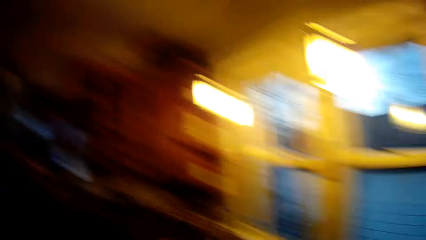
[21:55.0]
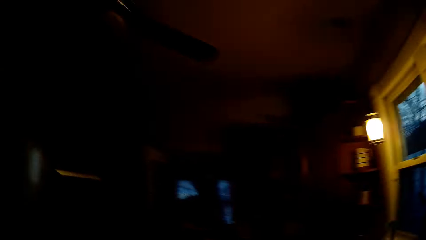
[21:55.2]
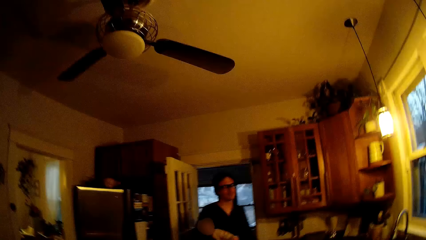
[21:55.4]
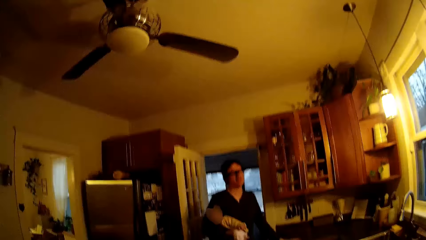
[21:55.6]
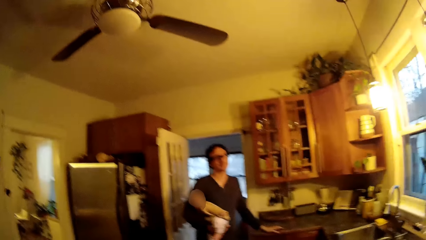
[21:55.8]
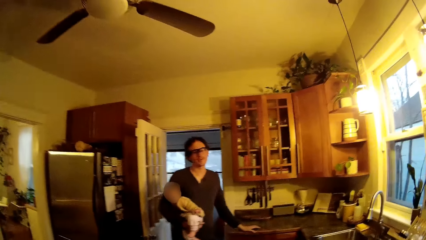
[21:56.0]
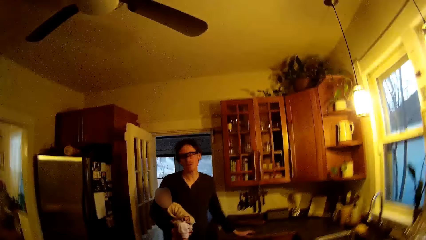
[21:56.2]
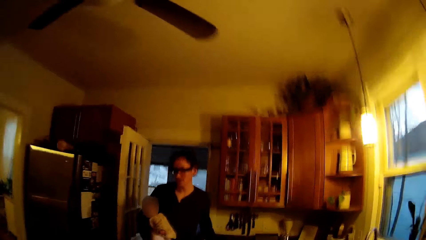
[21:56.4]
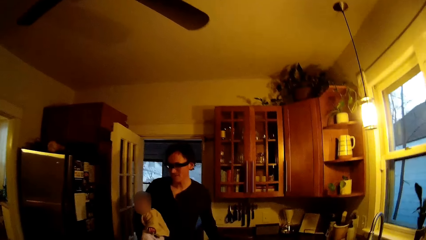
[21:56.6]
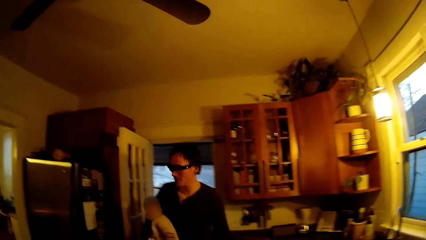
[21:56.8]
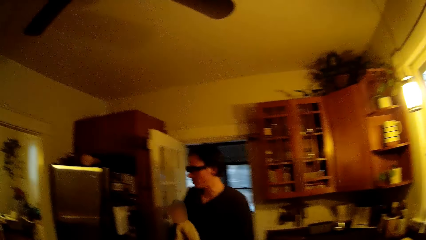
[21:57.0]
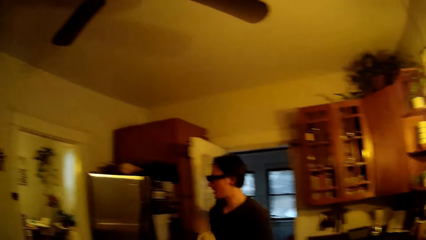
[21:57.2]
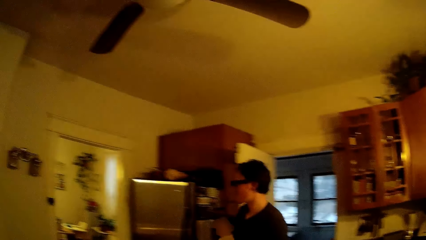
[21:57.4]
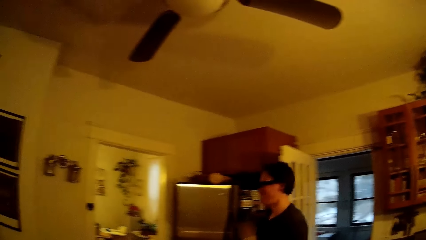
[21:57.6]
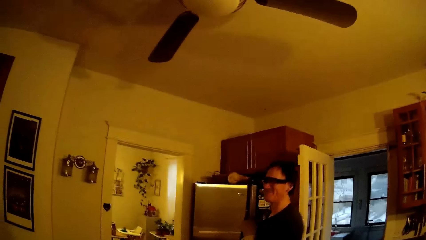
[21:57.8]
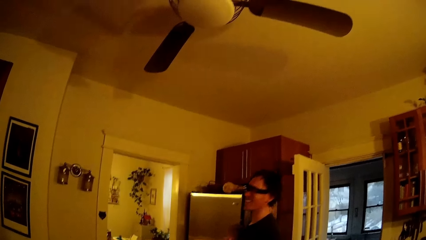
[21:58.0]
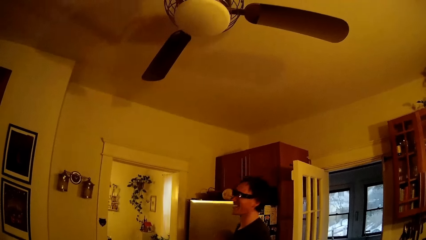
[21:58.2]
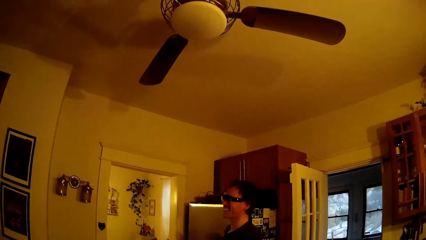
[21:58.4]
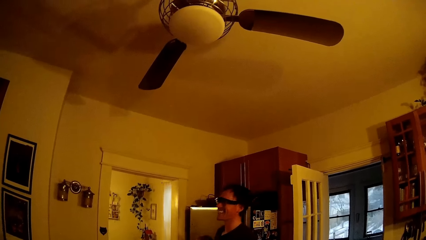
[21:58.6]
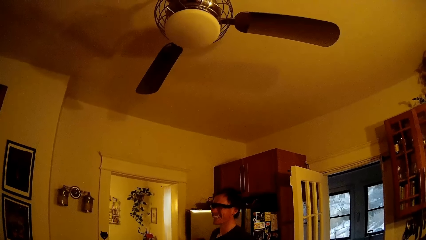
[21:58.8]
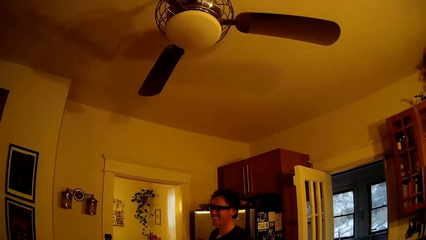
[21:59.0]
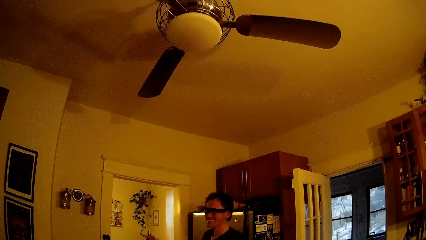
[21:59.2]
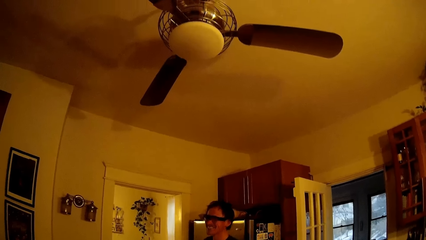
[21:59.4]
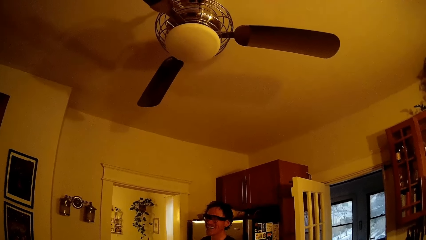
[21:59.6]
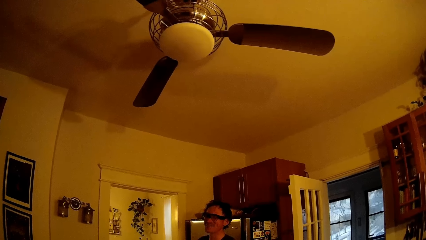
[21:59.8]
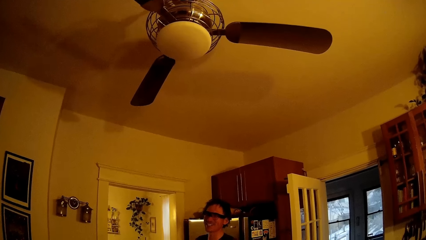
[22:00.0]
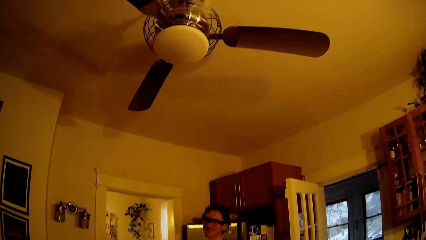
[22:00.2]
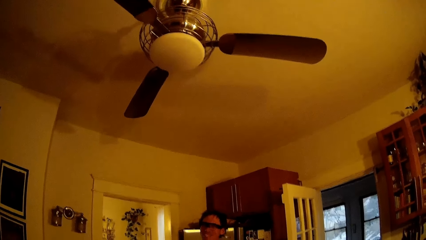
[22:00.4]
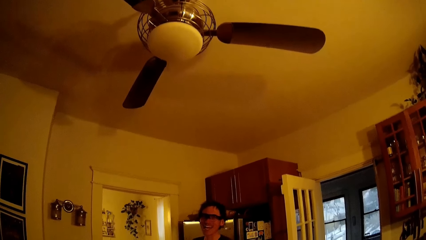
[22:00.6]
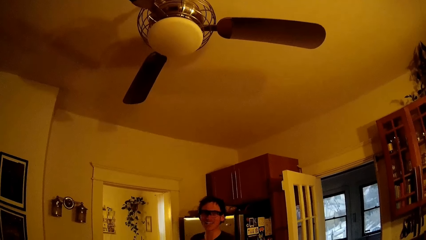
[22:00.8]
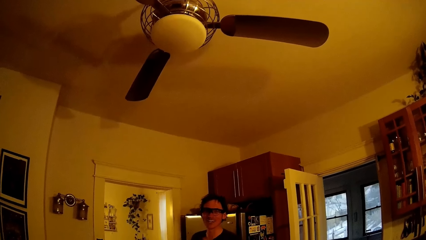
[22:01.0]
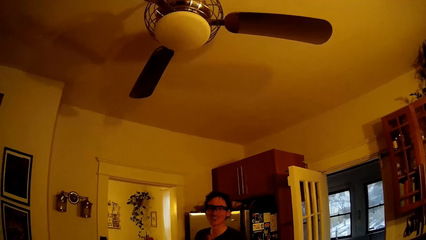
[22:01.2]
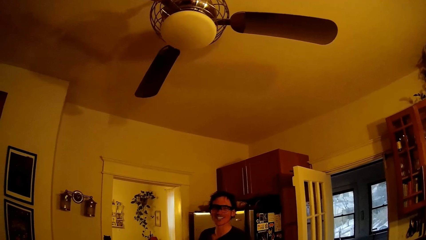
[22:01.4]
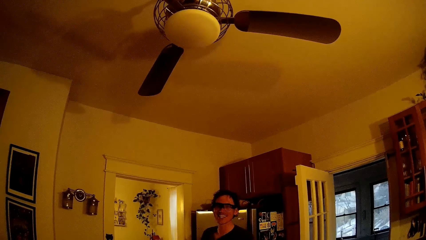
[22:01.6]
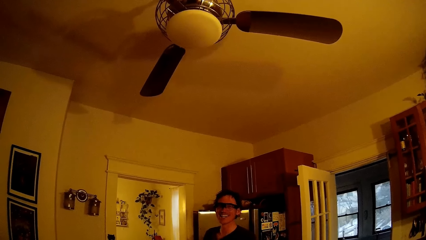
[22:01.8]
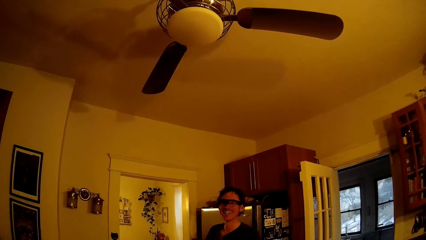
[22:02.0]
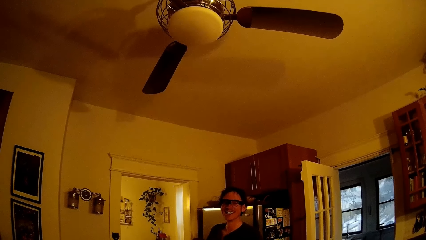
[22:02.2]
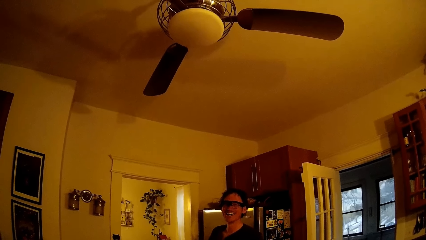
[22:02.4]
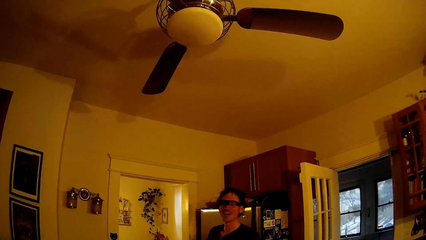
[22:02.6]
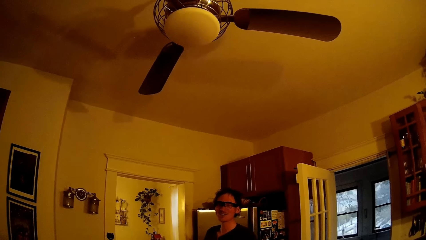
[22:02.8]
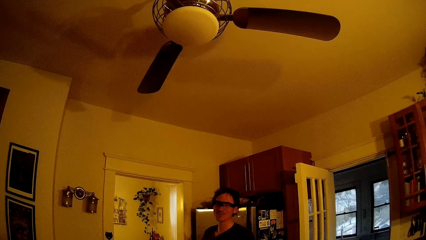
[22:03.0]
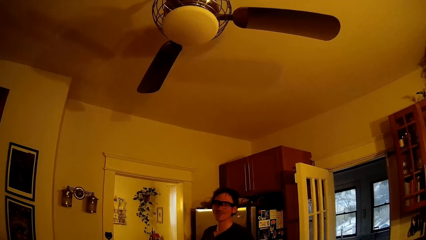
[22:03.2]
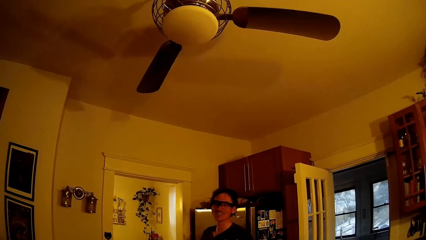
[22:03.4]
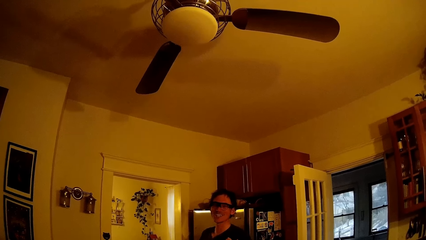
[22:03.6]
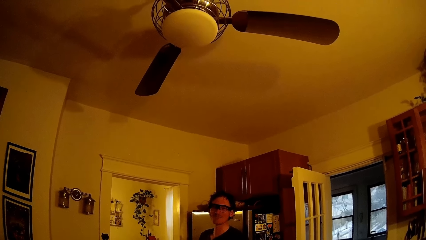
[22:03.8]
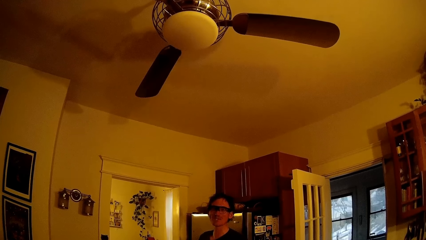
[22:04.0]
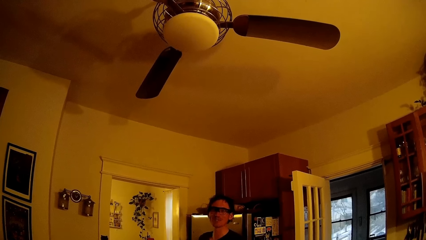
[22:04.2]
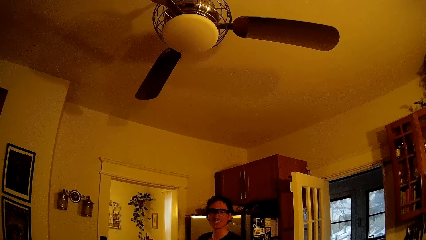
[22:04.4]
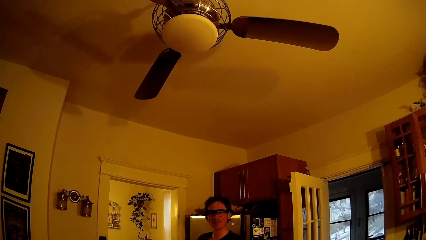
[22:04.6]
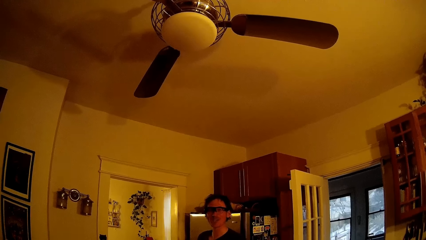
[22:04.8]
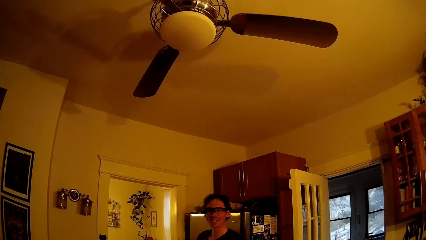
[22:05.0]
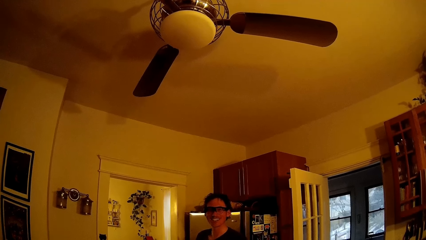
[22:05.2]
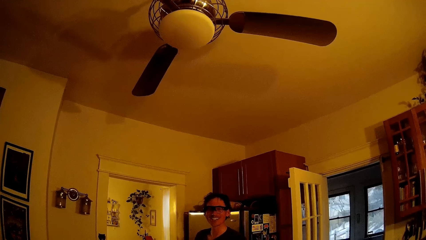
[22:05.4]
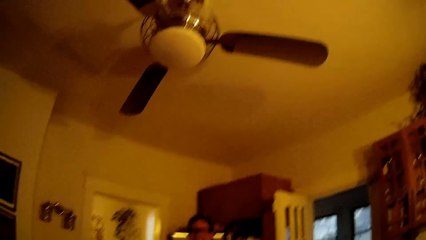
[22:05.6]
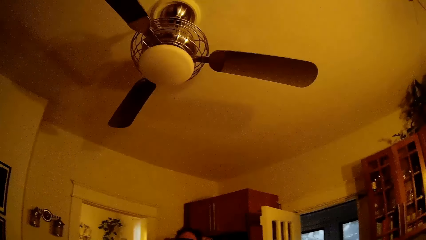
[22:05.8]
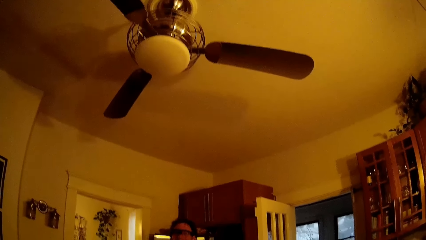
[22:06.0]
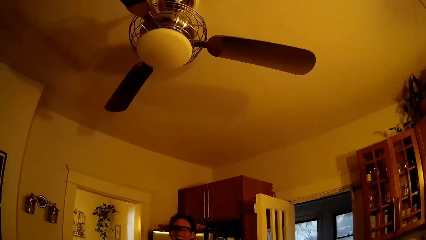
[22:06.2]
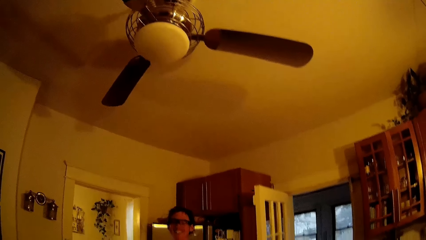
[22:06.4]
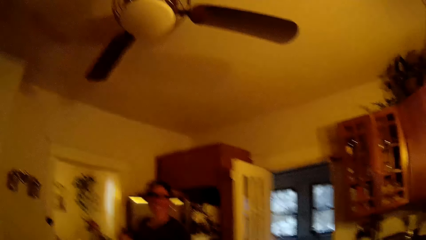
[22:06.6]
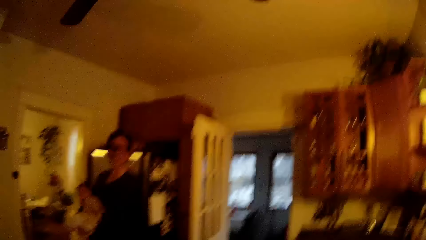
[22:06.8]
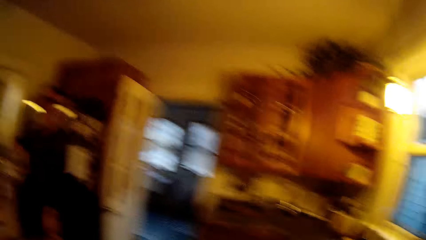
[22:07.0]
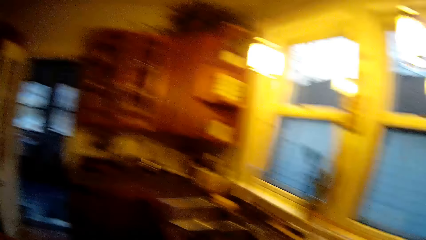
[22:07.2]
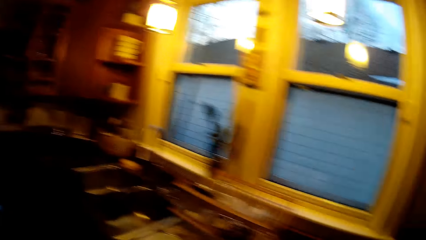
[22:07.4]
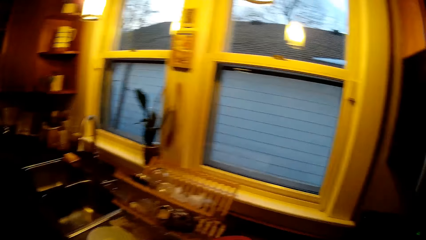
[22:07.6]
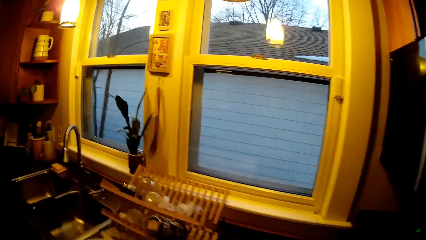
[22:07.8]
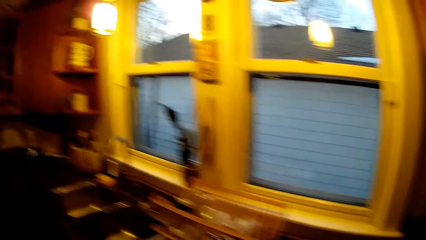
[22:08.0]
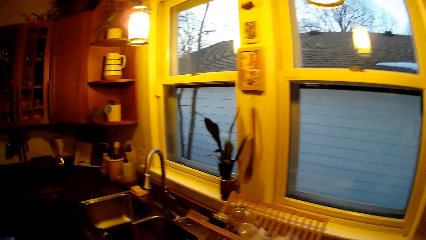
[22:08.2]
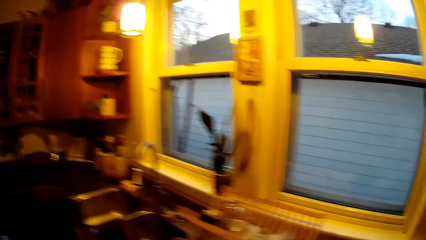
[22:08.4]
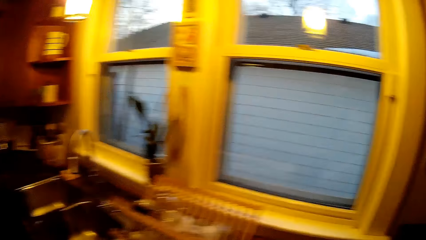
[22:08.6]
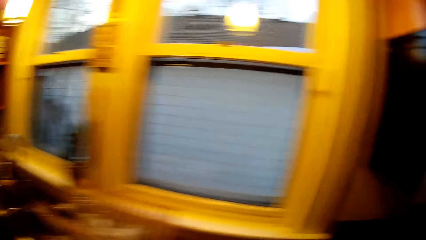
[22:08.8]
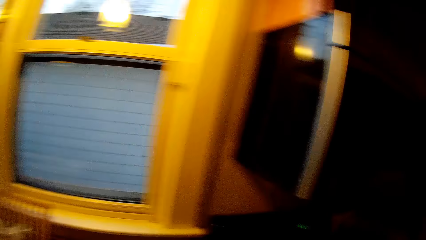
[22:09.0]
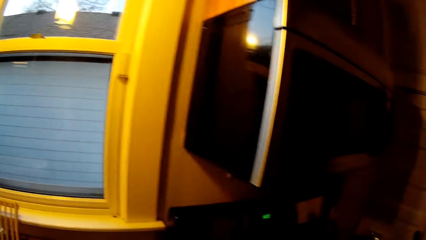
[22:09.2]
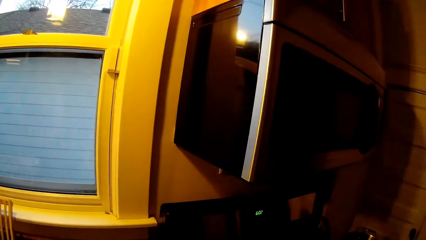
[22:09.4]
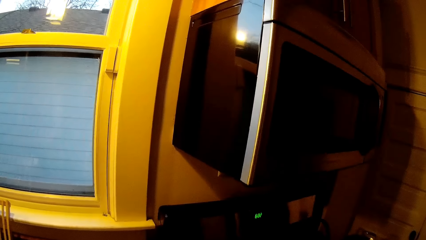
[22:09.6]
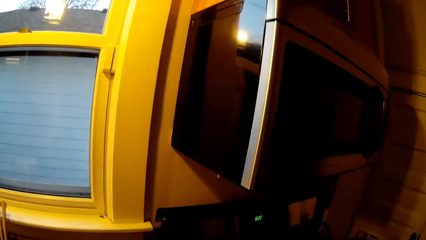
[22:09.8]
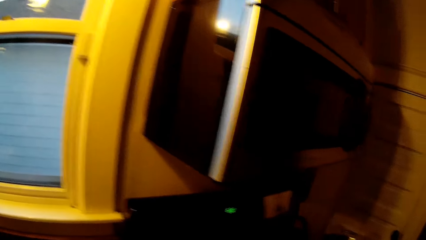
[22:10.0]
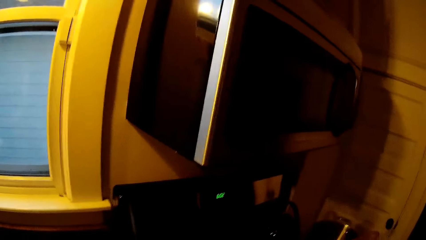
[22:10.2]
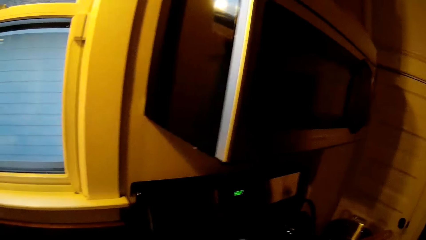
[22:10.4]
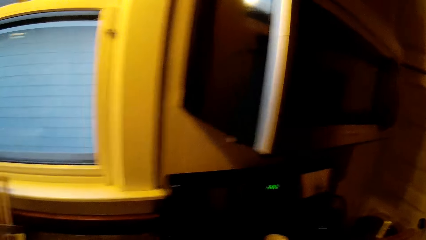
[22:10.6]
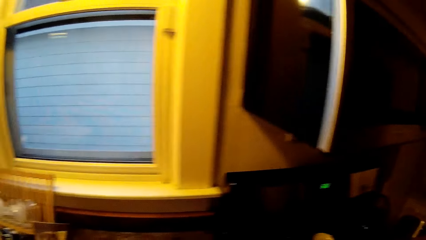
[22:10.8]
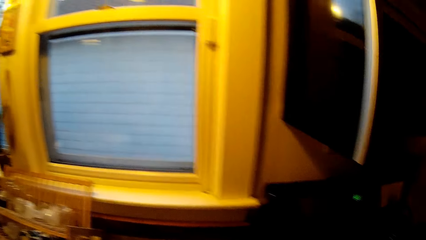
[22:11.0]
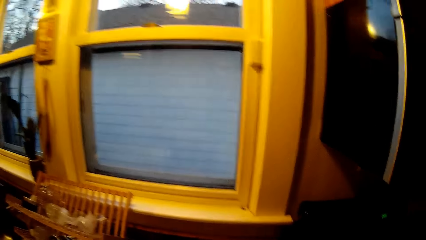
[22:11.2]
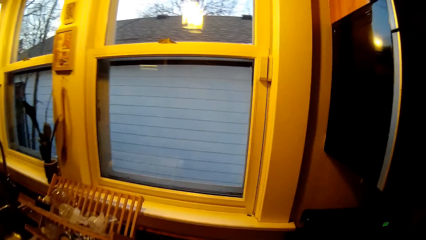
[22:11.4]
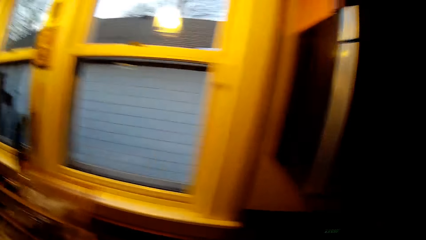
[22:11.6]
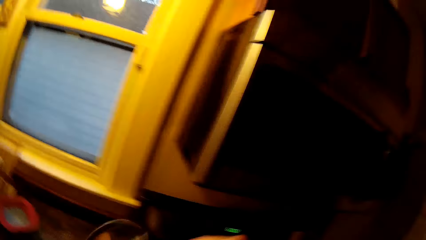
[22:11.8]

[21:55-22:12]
The camera wearer looks around. They converse with a man. The man talks to the camera wearer.
